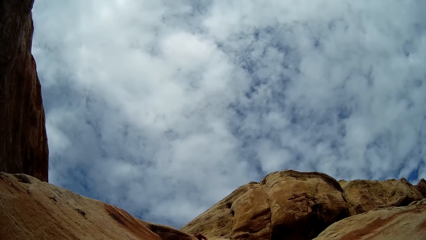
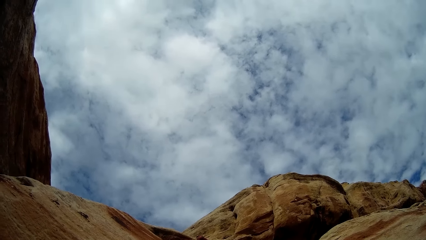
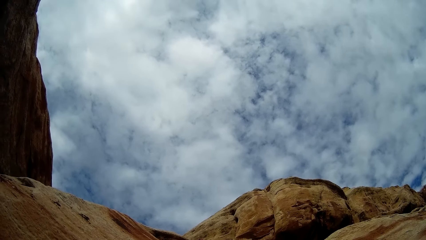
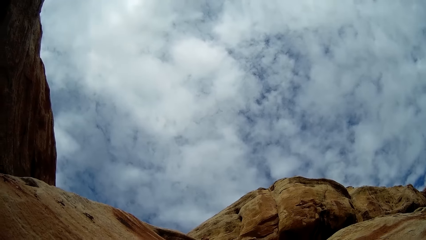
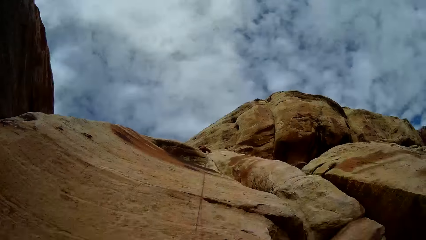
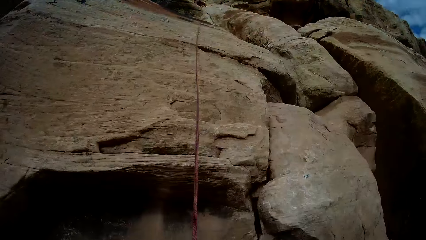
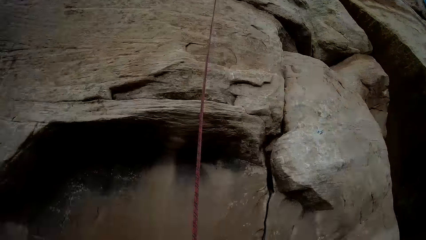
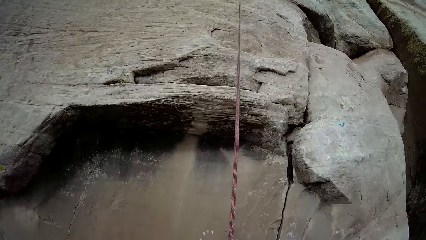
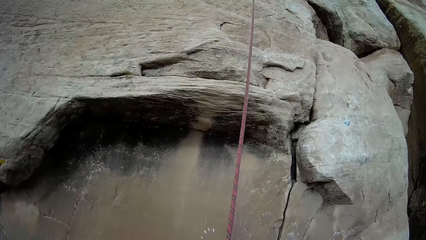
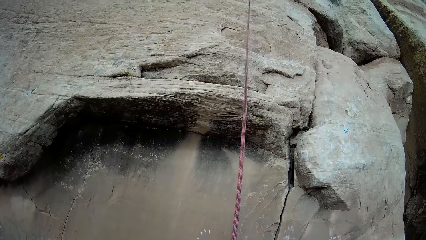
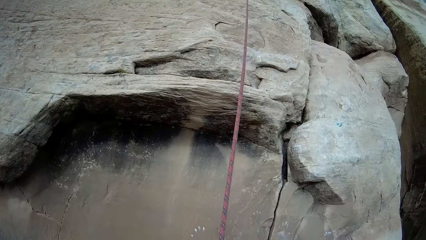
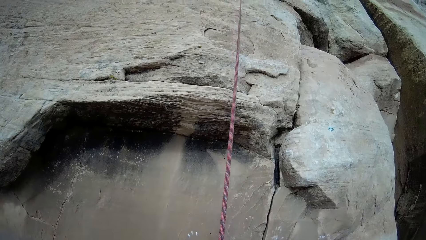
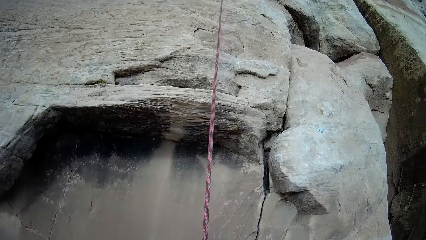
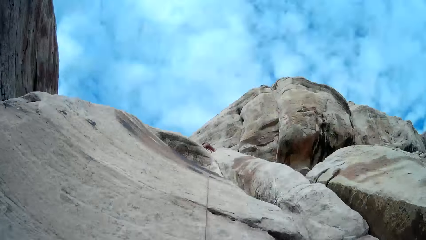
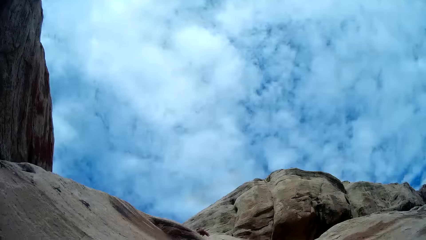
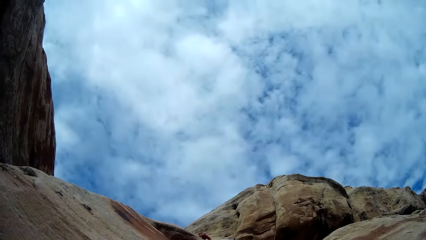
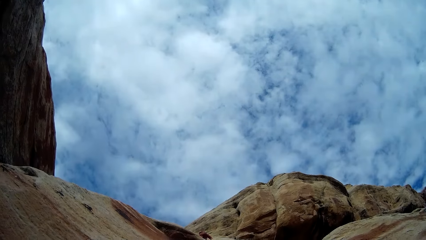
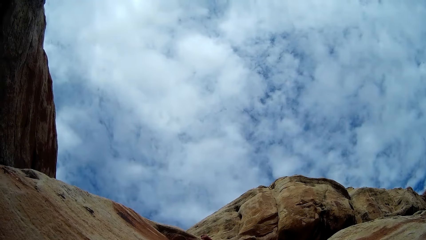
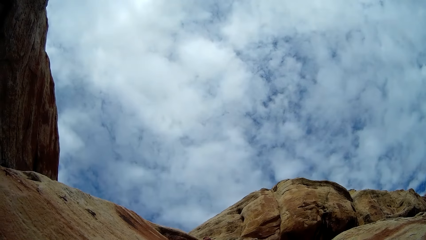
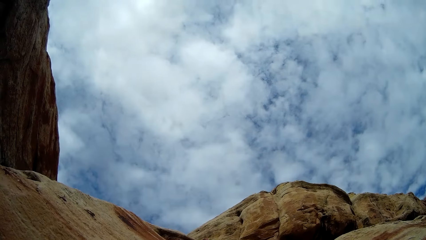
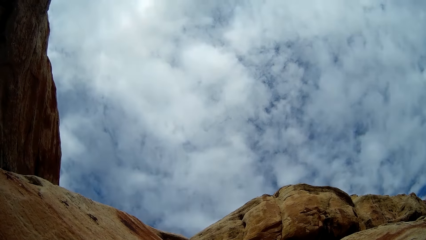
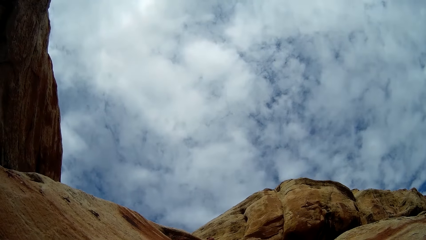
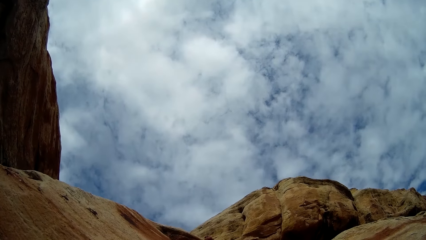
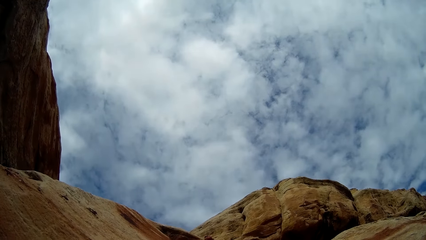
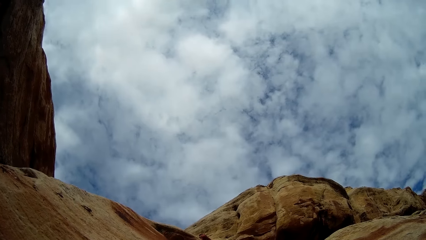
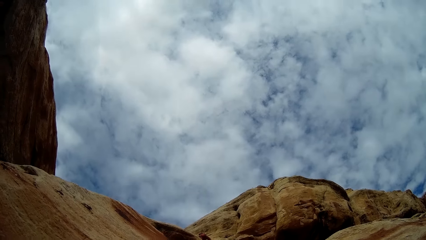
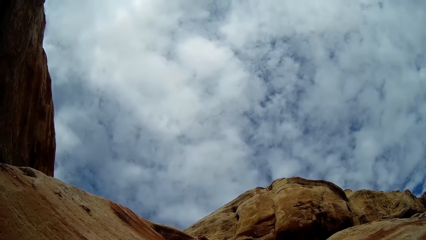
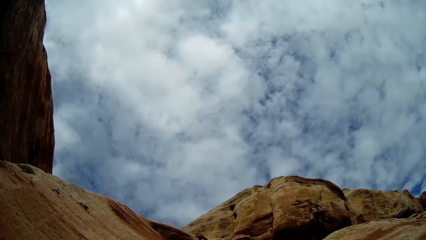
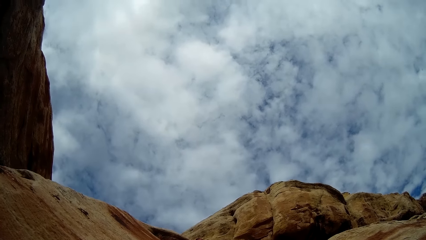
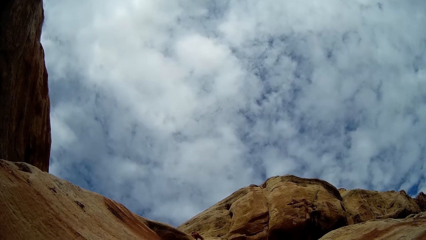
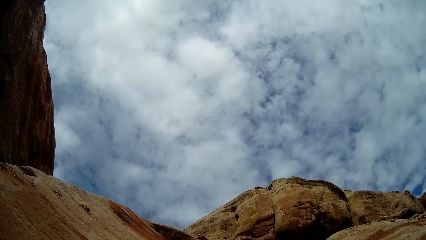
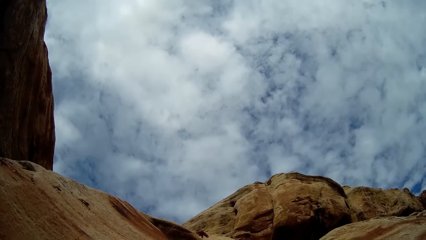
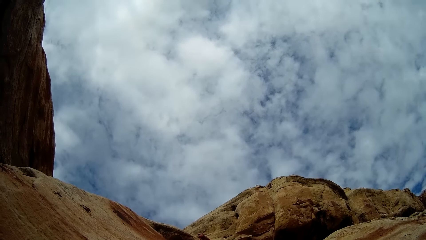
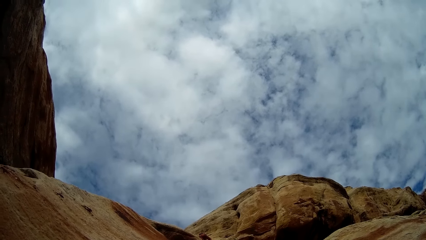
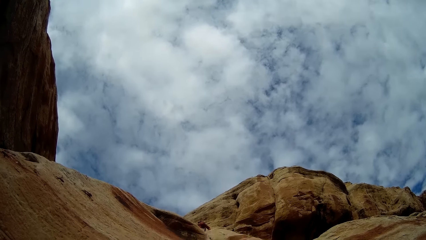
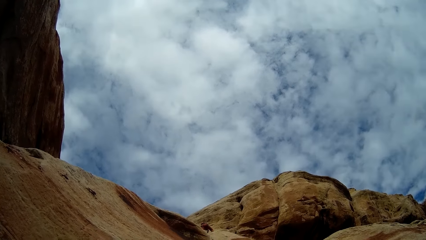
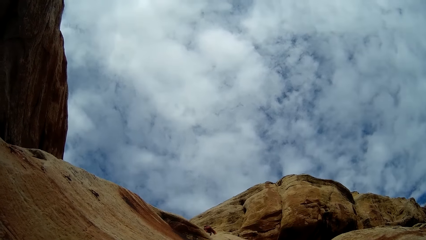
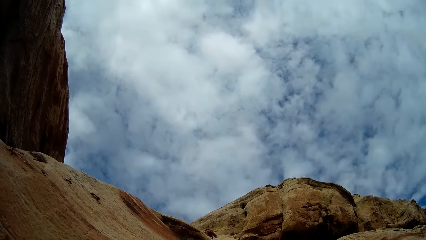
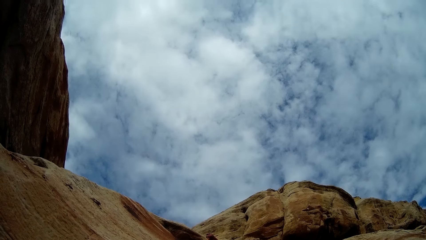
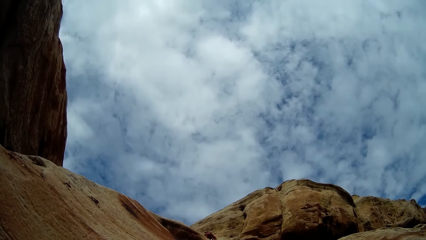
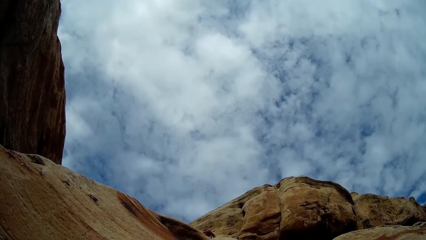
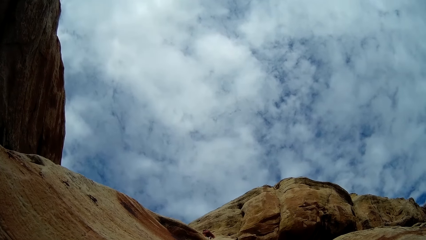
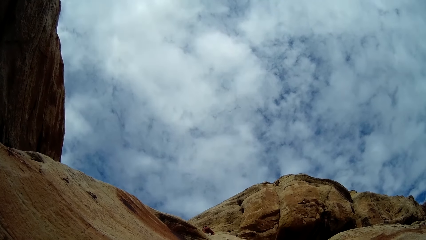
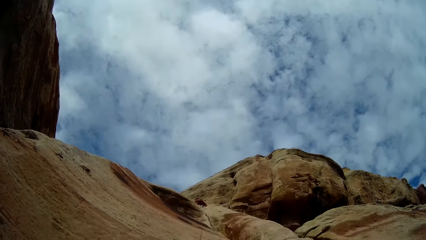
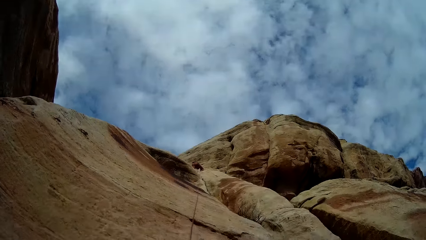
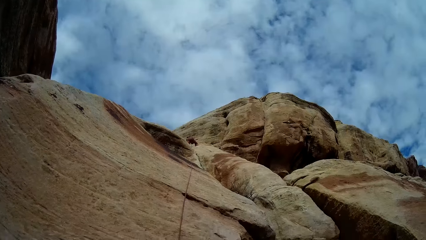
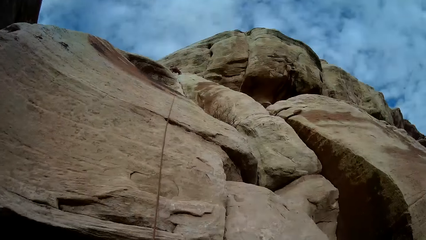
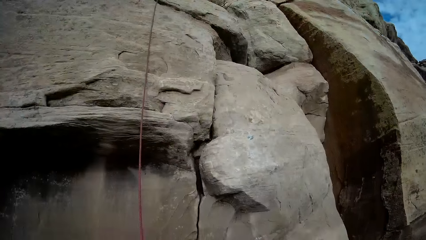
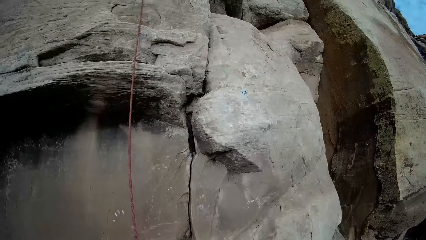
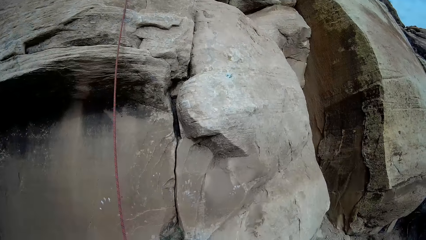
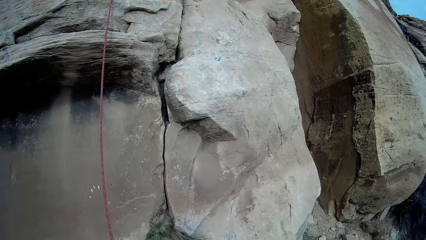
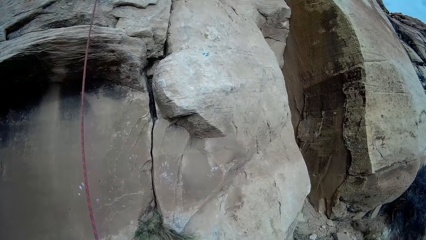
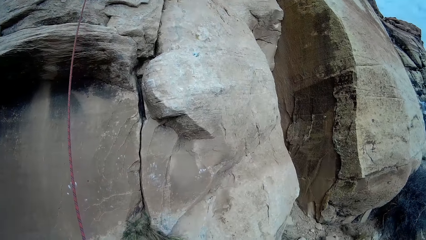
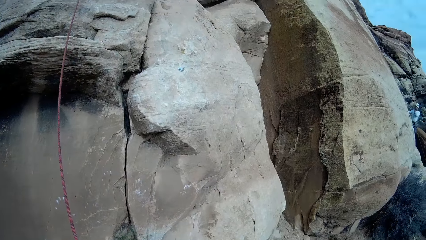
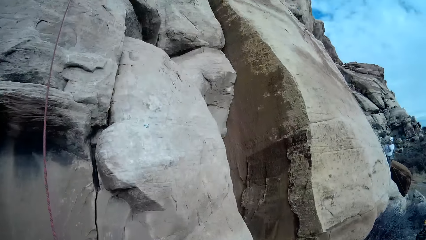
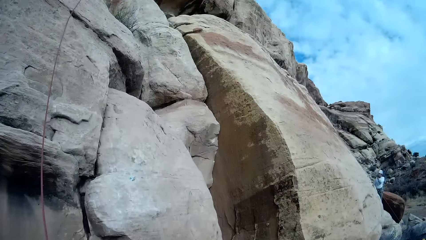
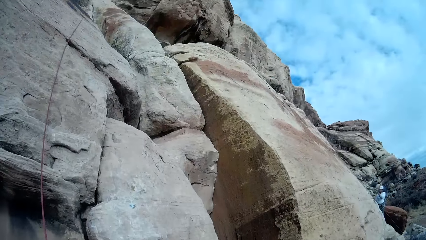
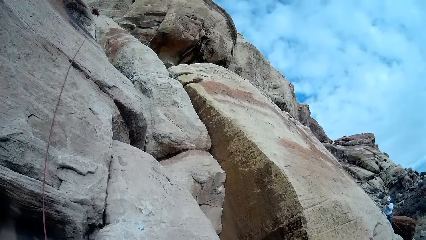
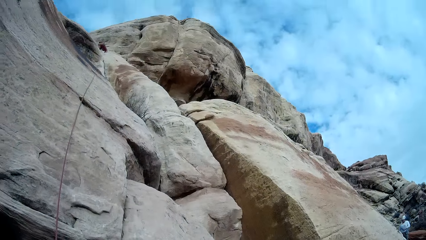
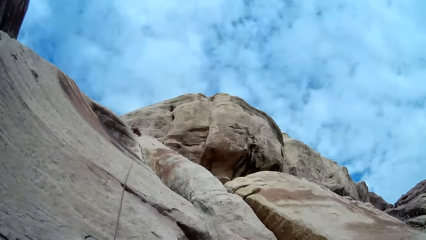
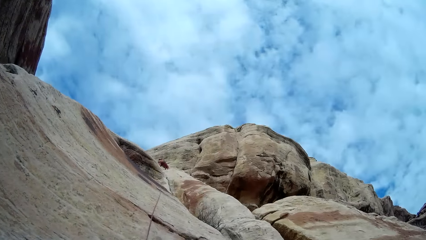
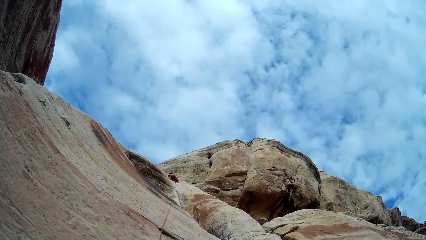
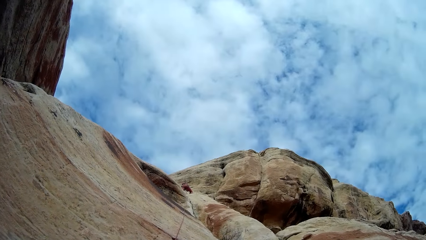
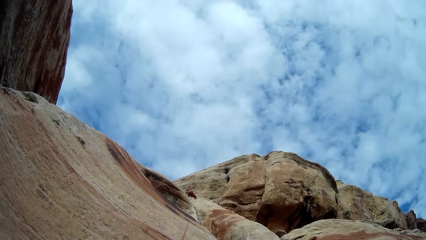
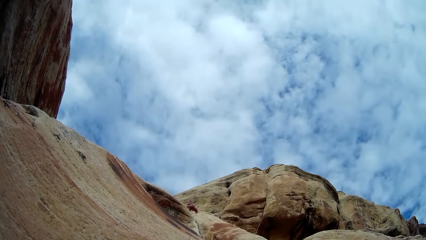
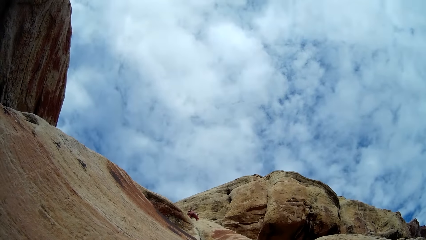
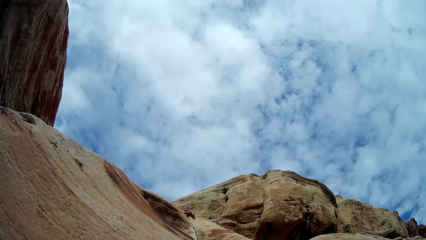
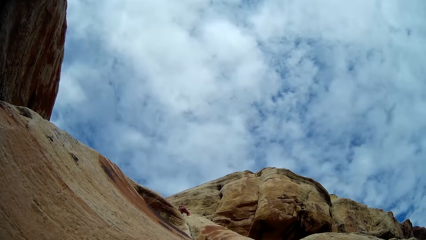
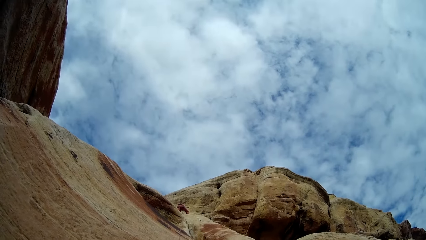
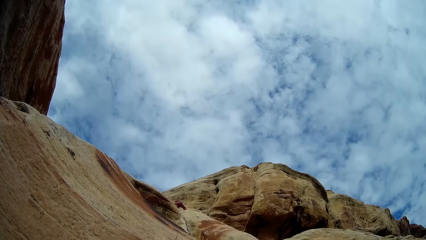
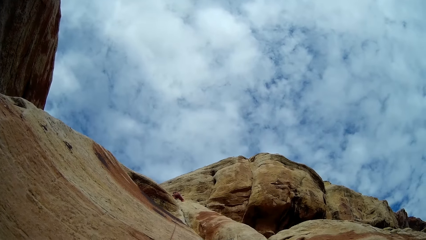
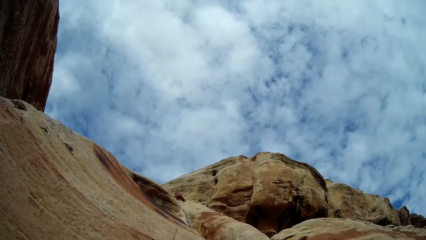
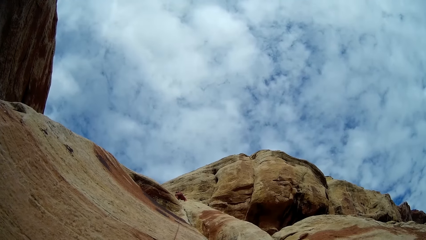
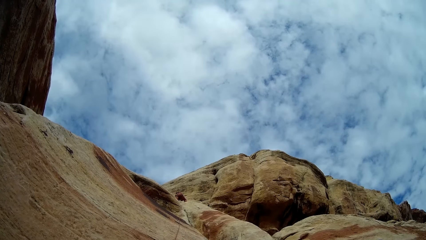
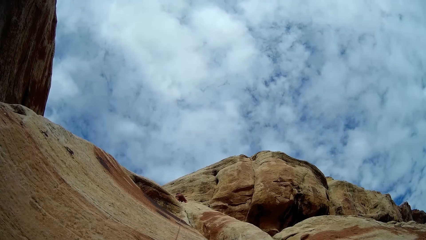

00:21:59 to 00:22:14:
The camera wearer adjusts the rope. They look at the man. They look around.
